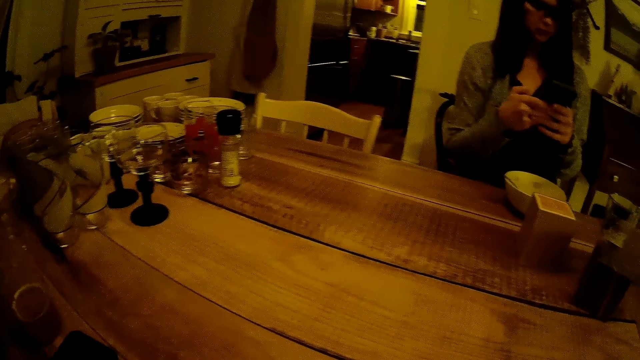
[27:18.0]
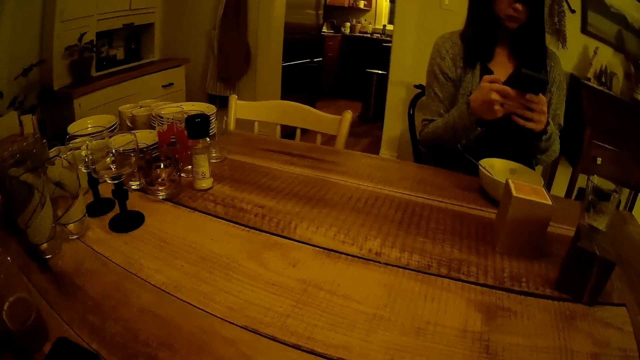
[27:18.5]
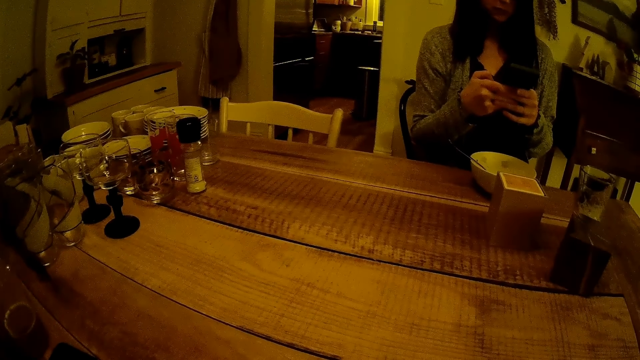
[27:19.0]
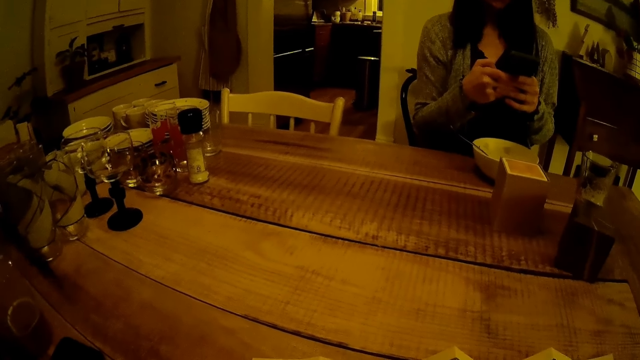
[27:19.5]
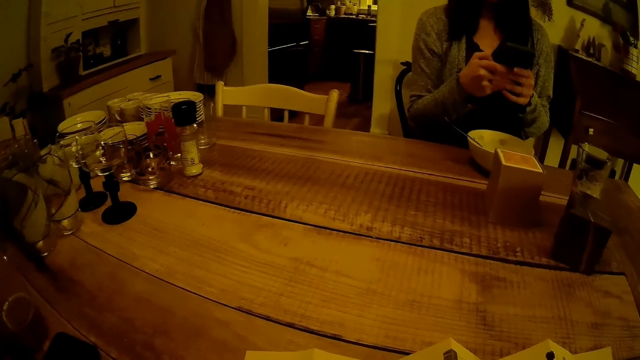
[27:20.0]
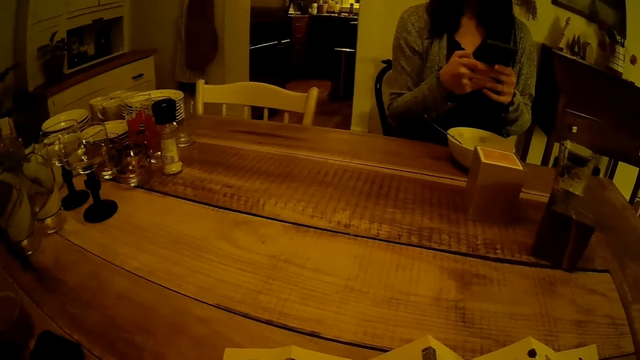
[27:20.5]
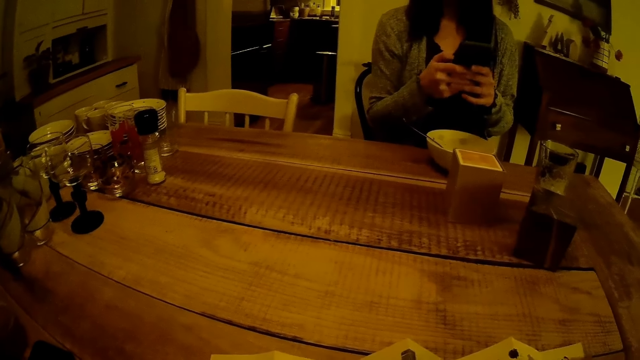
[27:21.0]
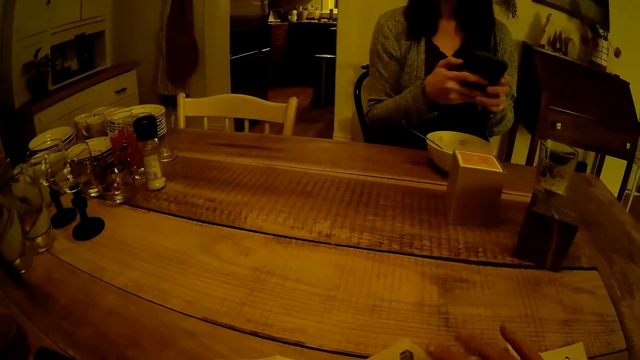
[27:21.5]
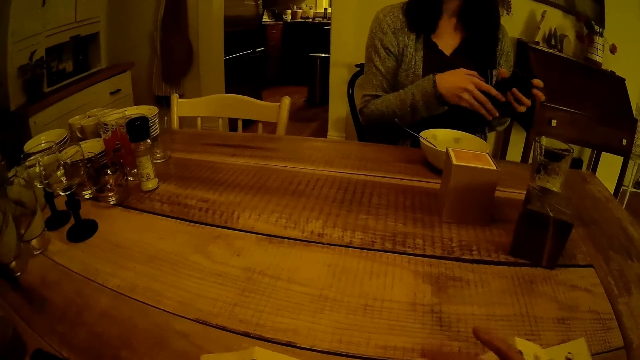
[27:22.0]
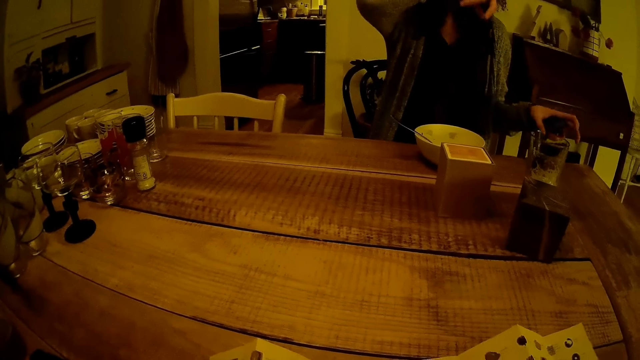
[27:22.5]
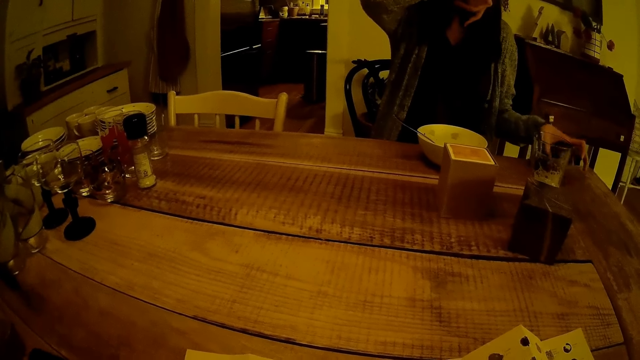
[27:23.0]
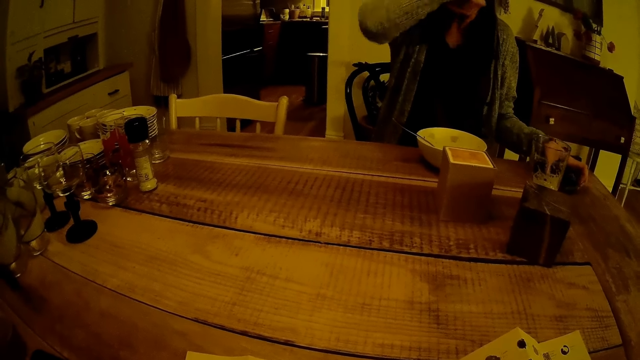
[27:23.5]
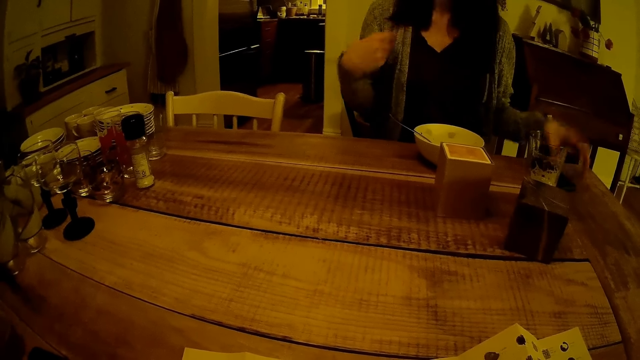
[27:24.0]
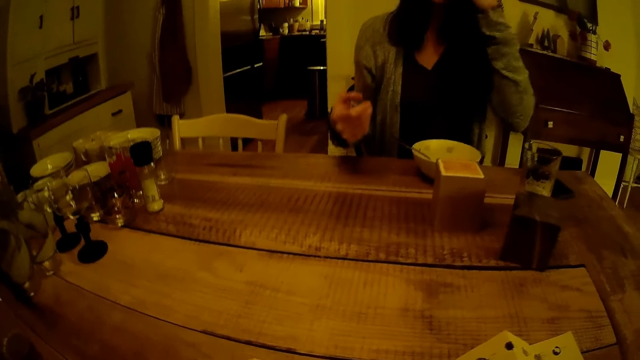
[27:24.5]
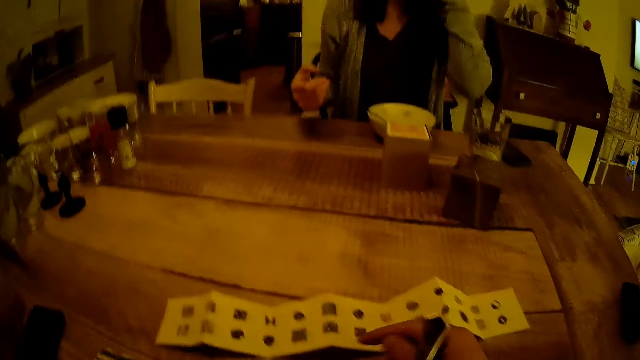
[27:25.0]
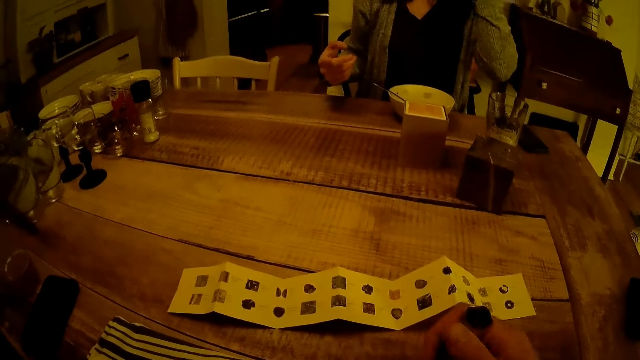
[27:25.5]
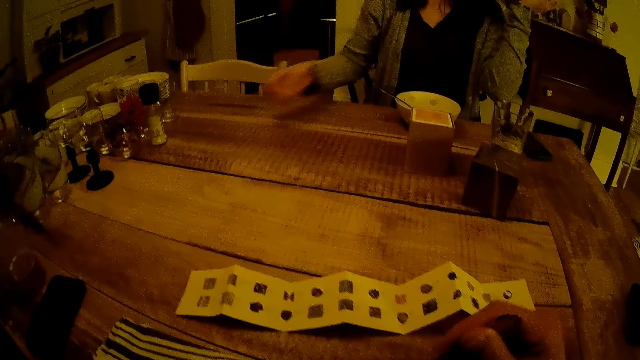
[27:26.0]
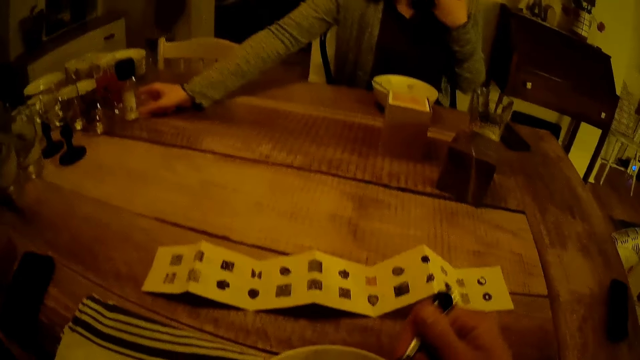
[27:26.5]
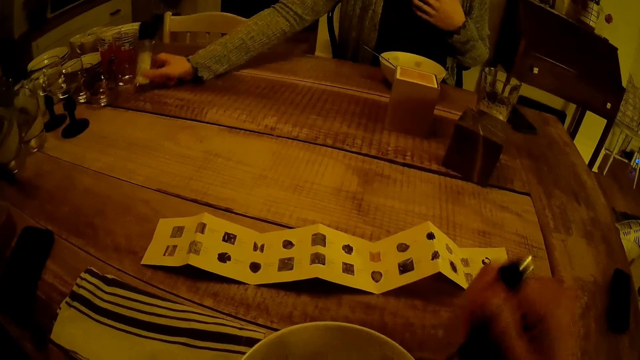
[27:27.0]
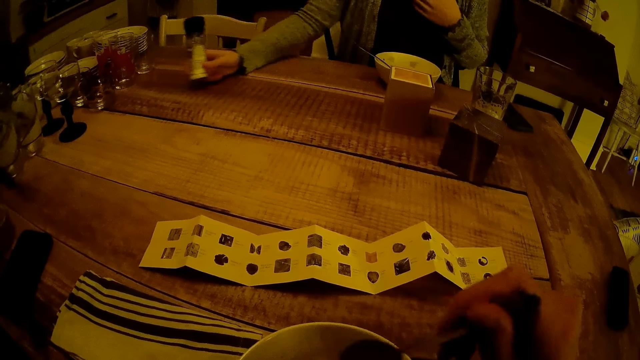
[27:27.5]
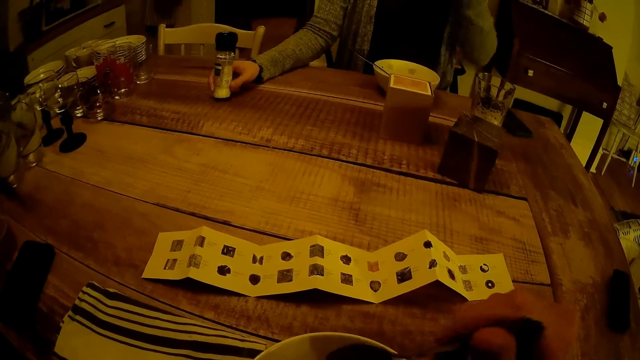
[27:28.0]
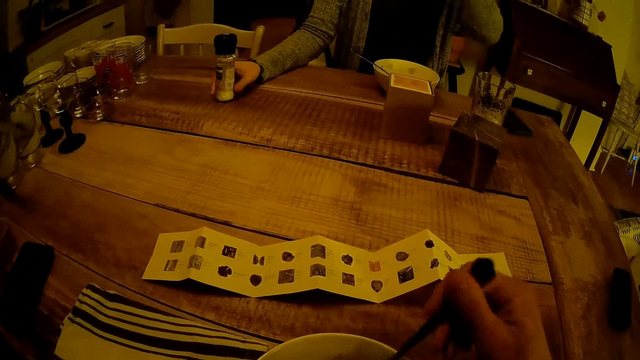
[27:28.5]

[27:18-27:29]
The camera wearer touches the paper on the table with his right hand. He checks the game manual. A woman drops the phone on the table with her left hand. The camera wearer checks the game manual and holds a spoon with his right hand. The woman moves the salt on the table. The camera wearer stirs some cereal inside a cup on the table with the spoon in his right hand. The woman picks up a bottle of sugar on the table with her right hand.

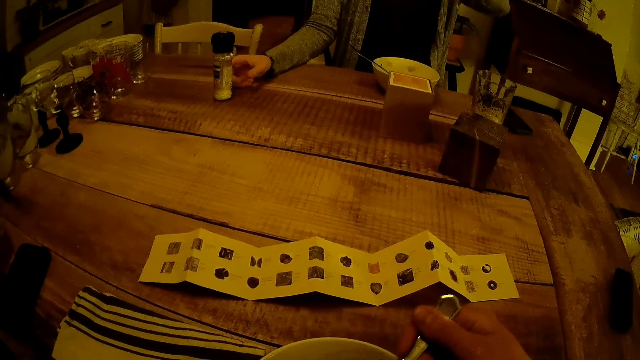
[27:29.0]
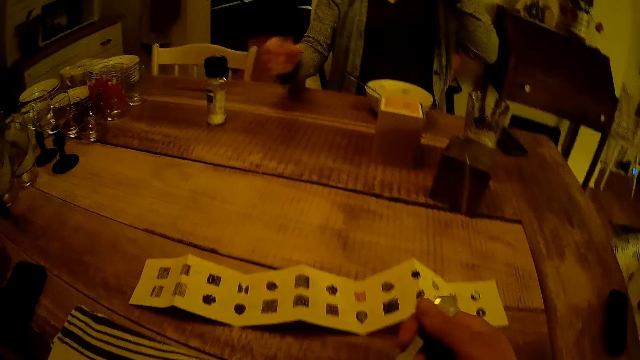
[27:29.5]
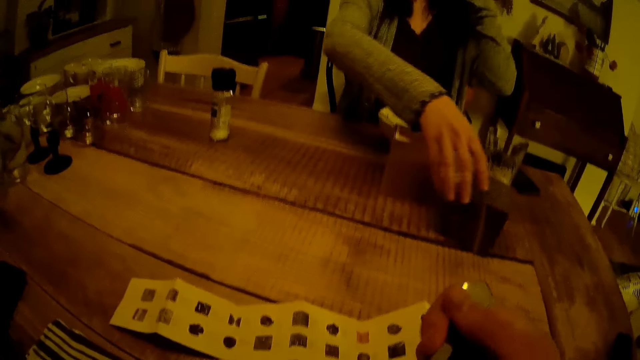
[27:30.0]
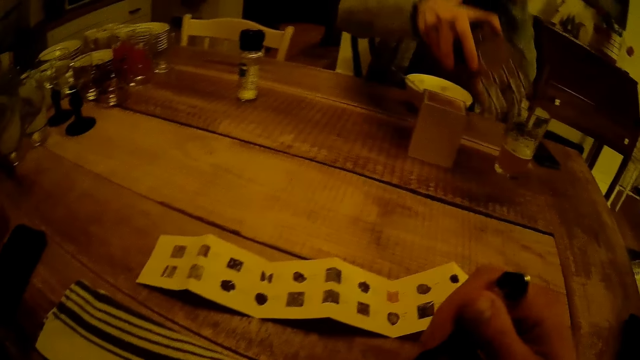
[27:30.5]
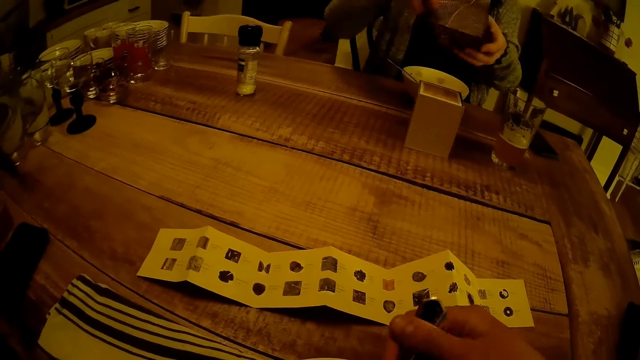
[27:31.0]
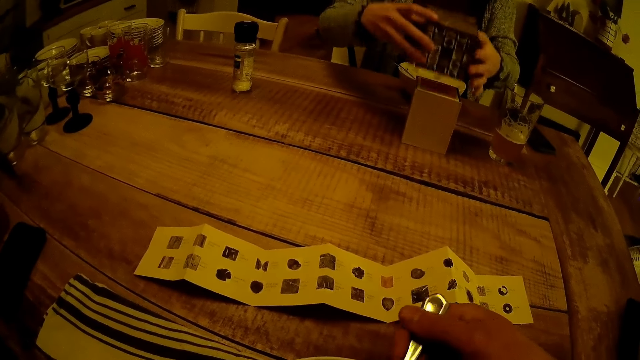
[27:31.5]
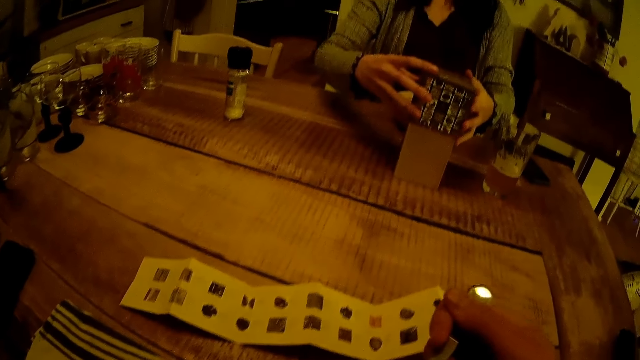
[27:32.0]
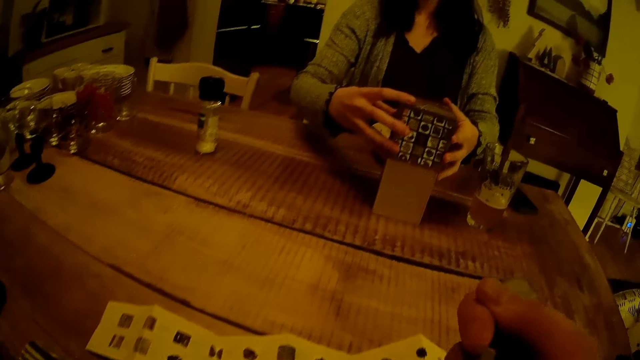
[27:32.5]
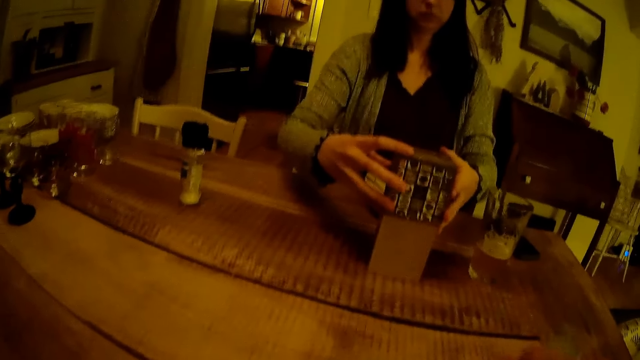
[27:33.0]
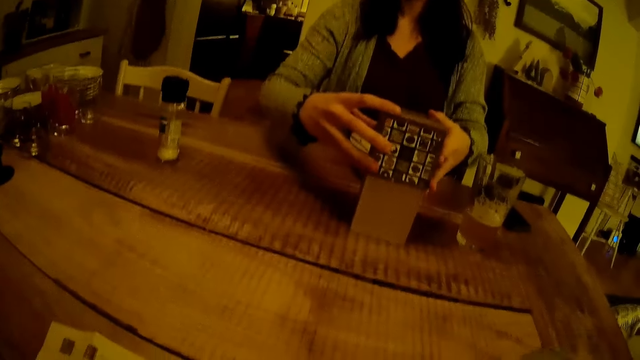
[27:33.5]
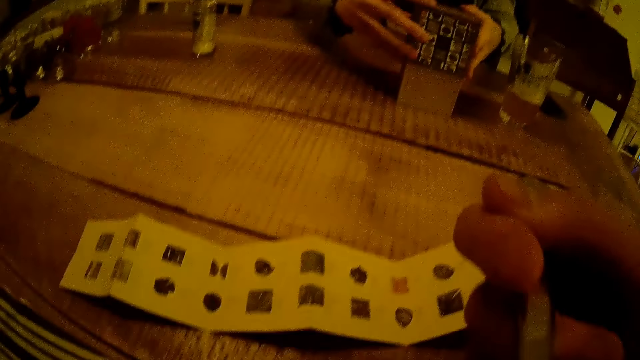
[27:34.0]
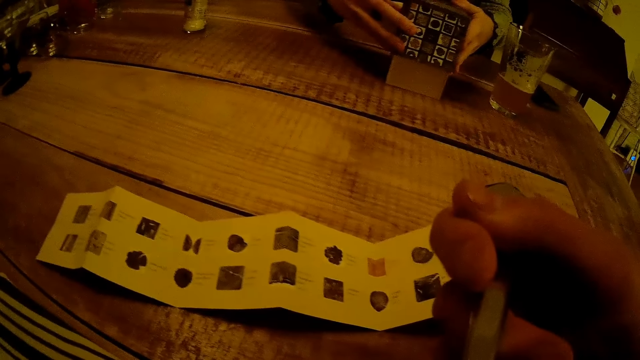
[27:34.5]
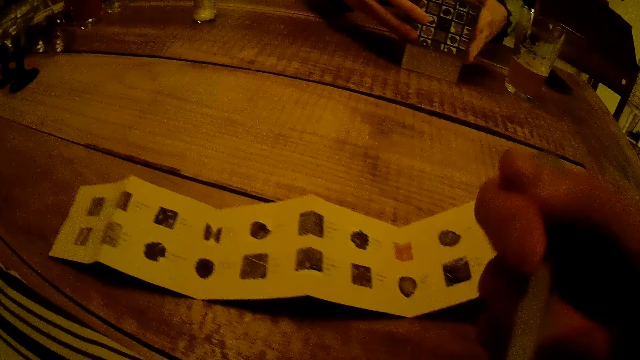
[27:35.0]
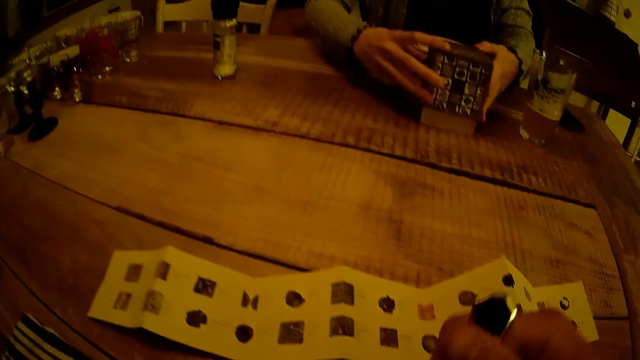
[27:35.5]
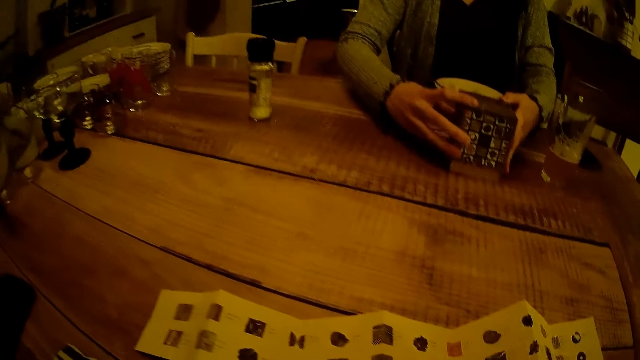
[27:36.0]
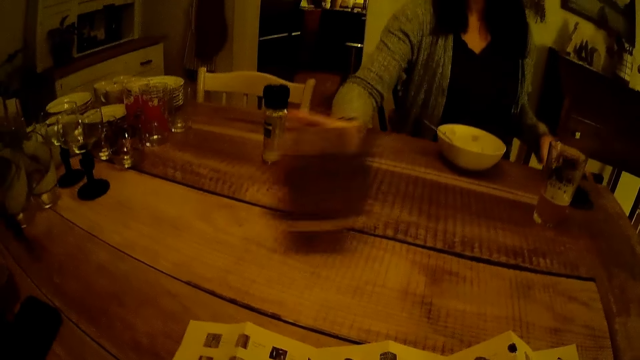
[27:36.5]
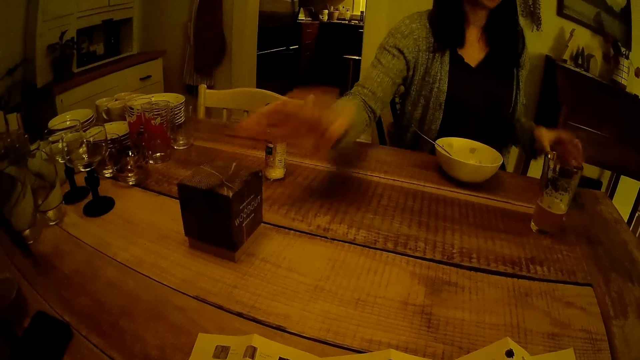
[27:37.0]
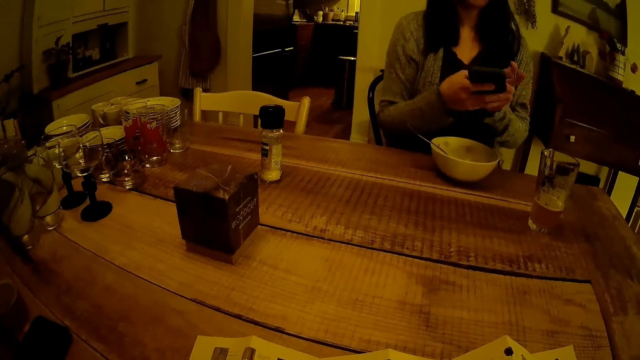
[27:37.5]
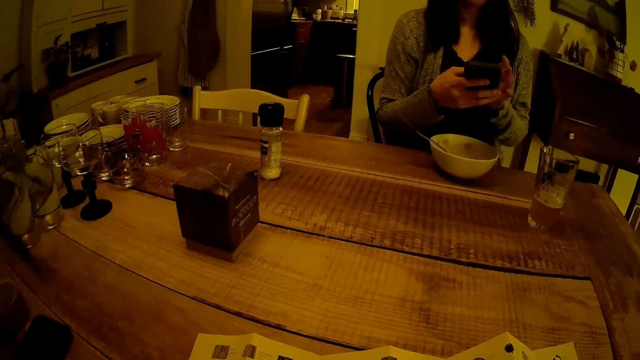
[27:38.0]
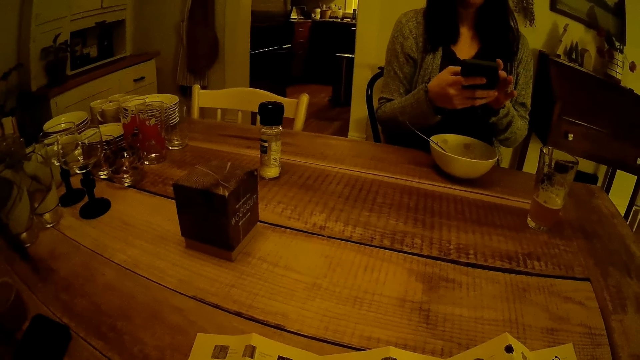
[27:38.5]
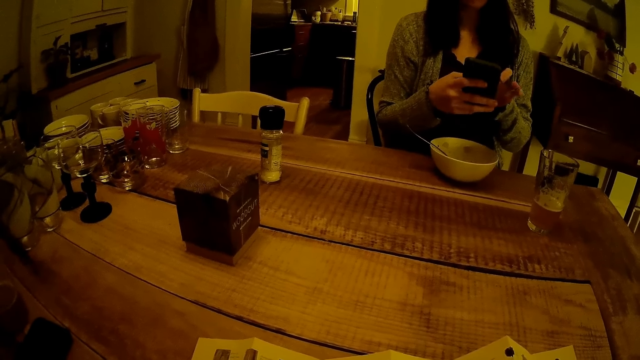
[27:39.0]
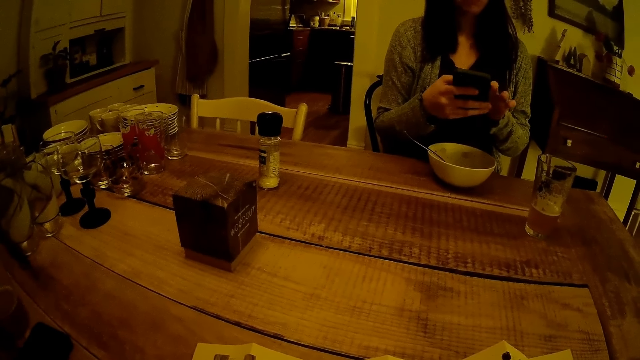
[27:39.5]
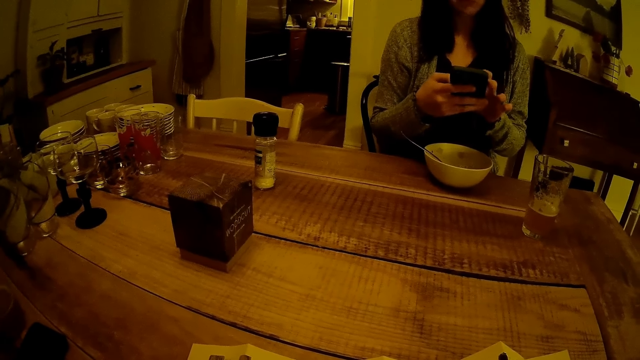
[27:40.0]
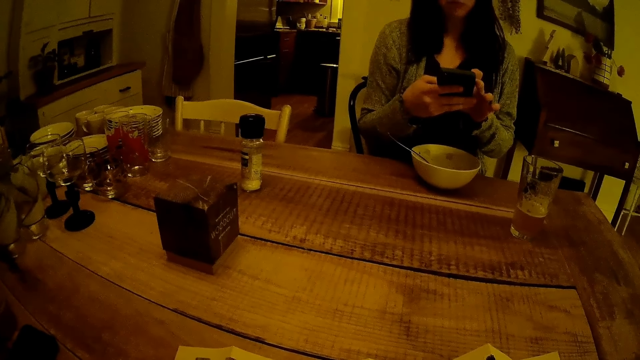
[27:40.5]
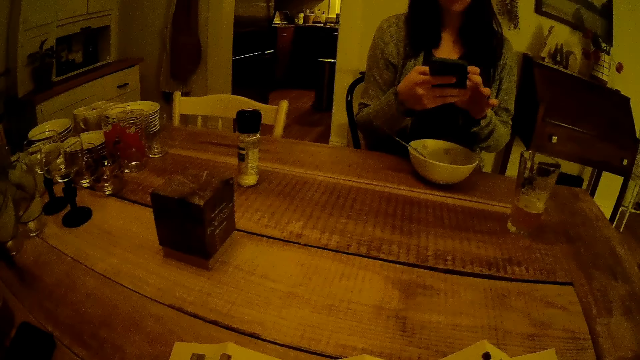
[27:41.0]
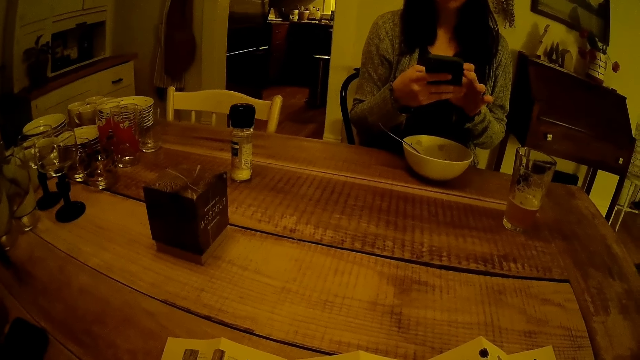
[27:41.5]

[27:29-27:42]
The woman drops the bottle of sugar on the table with her right hand. The camera wearer eats food. The woman picks up a game box on the table with her right hand and holds the box with both hands. The camera wearer eats food. The woman checks the game box, places the box on a box on the table with both hands, and covers a box. The camera wearer eats food. The woman covers the box. The woman carries the boxes on the table with her right hand, picks up the phone on the table with her left hand, drops the boxes on the table with her right hand, and operates the phone with both hands.
